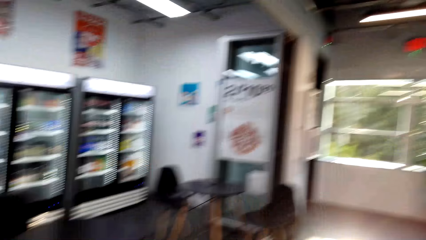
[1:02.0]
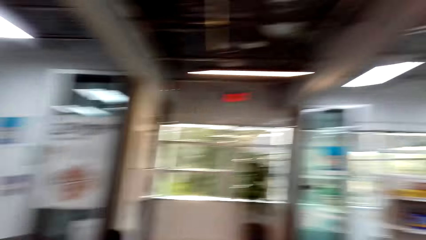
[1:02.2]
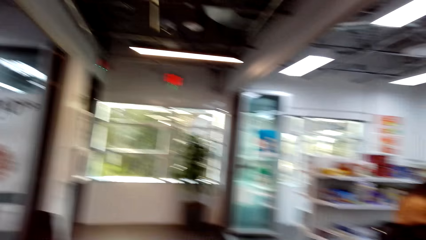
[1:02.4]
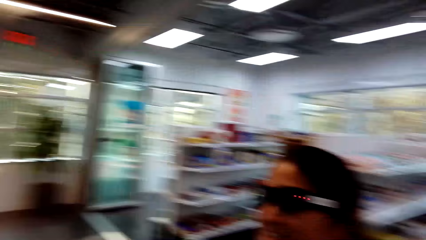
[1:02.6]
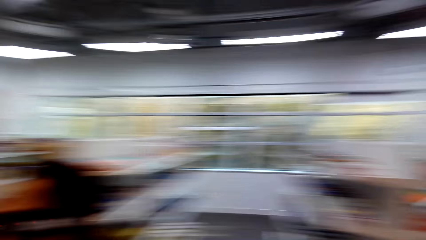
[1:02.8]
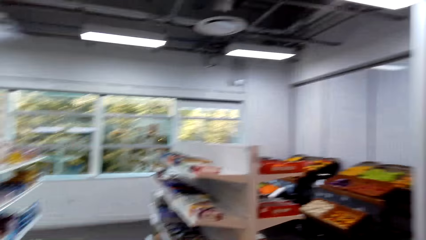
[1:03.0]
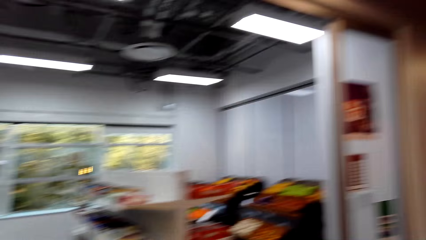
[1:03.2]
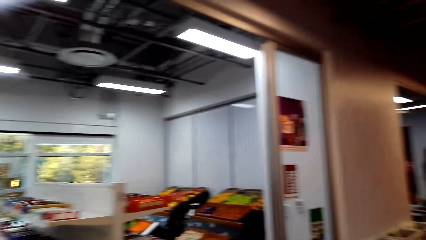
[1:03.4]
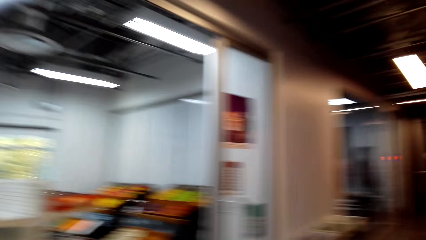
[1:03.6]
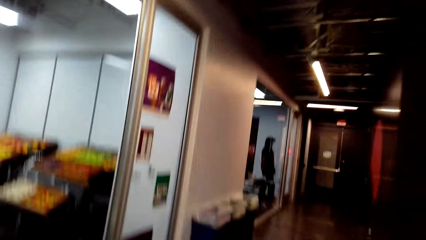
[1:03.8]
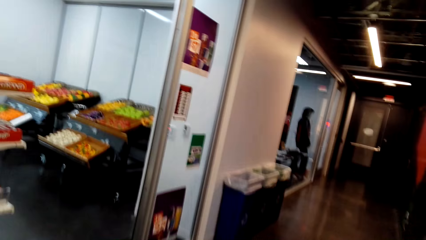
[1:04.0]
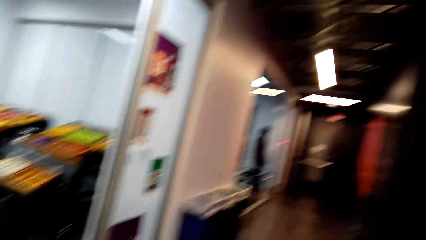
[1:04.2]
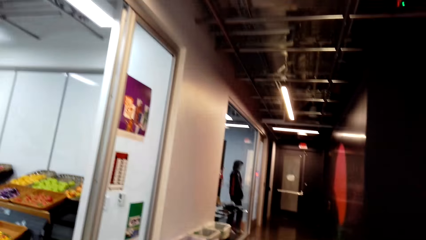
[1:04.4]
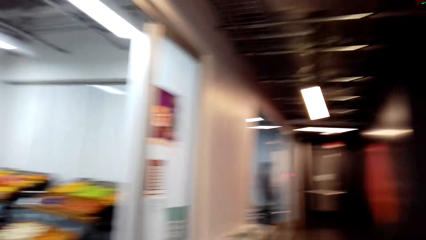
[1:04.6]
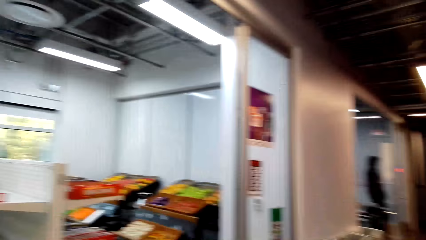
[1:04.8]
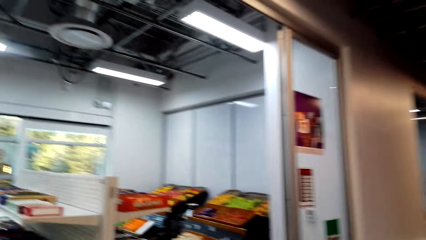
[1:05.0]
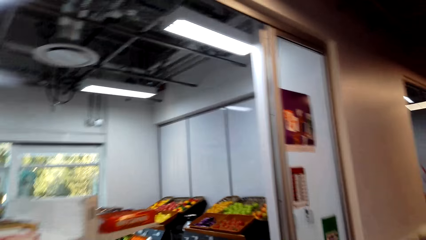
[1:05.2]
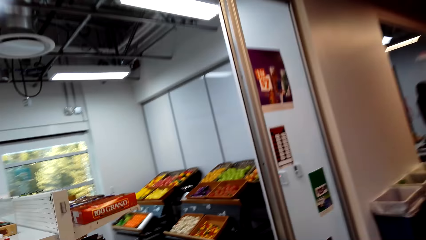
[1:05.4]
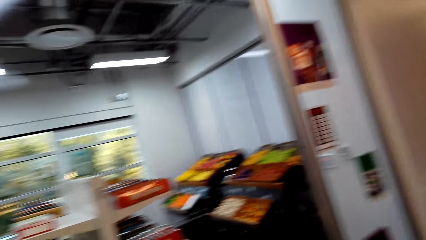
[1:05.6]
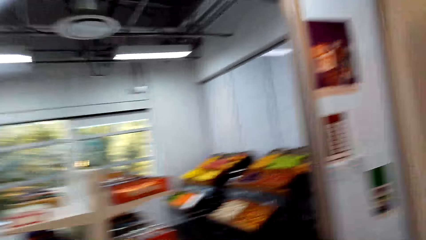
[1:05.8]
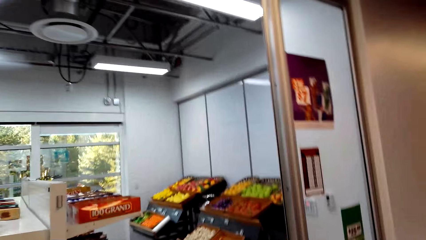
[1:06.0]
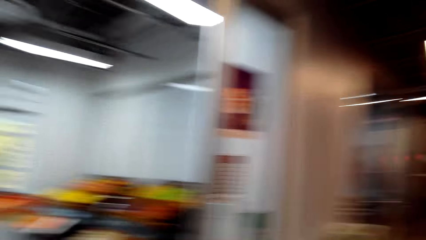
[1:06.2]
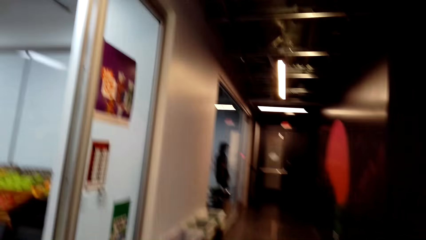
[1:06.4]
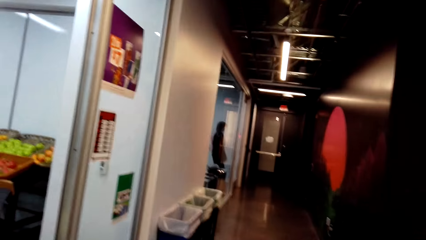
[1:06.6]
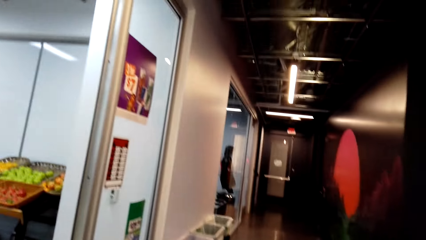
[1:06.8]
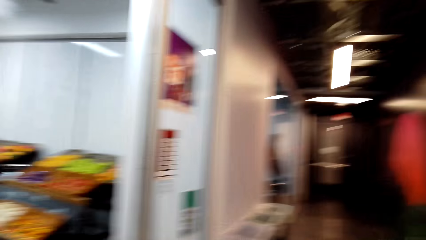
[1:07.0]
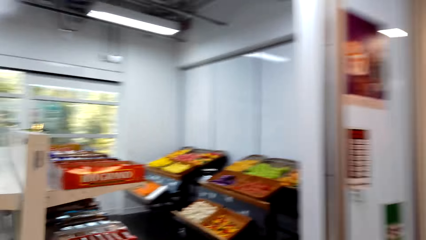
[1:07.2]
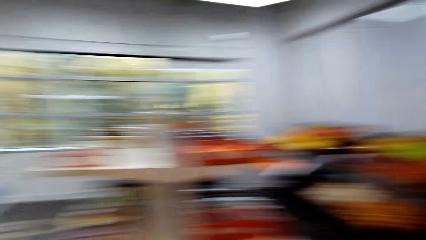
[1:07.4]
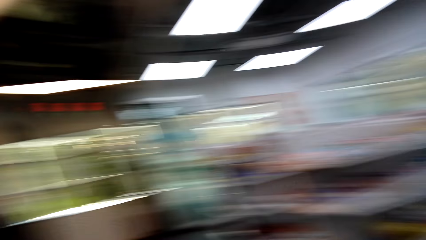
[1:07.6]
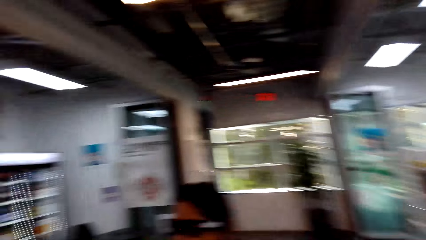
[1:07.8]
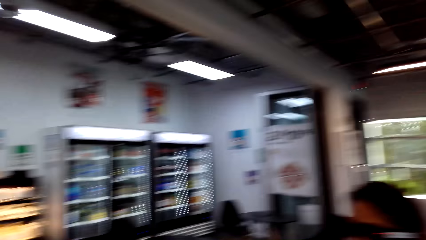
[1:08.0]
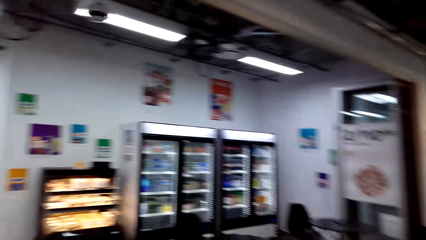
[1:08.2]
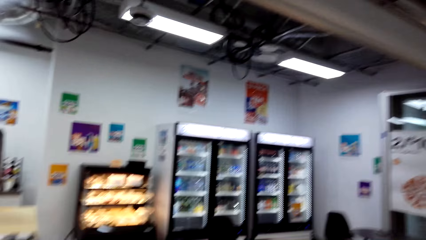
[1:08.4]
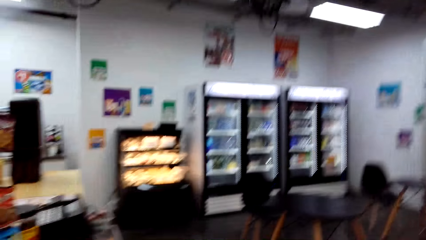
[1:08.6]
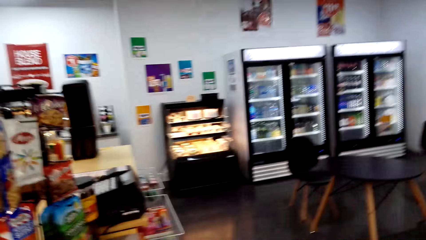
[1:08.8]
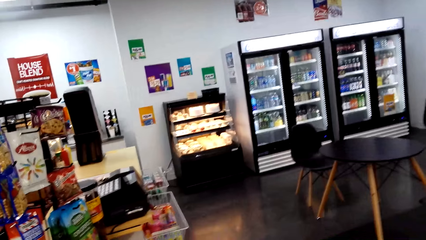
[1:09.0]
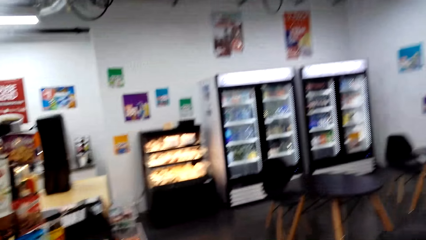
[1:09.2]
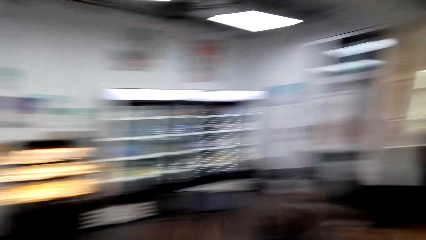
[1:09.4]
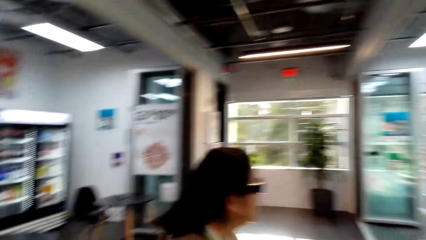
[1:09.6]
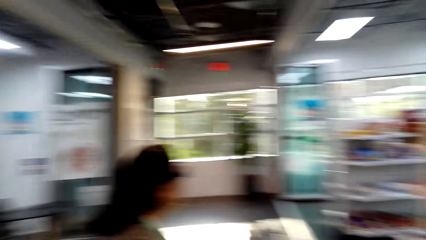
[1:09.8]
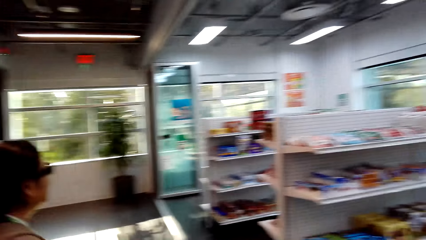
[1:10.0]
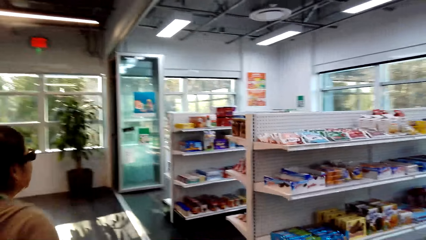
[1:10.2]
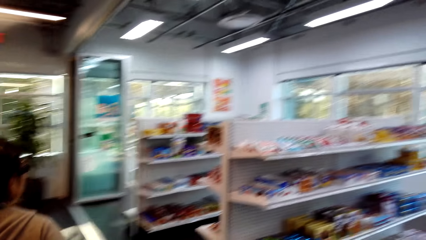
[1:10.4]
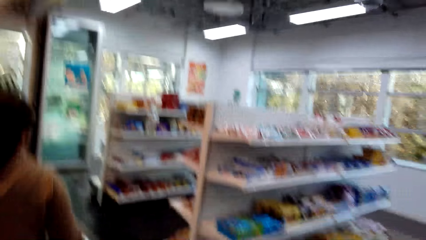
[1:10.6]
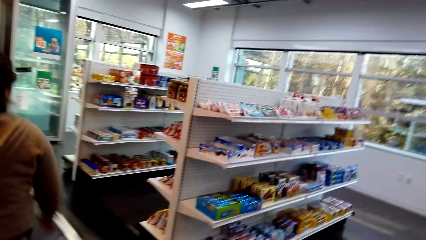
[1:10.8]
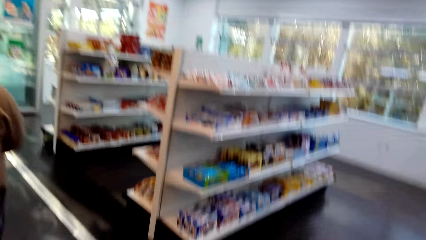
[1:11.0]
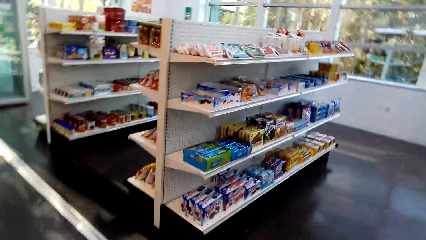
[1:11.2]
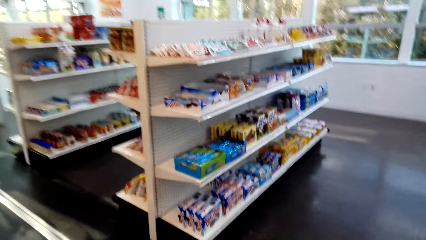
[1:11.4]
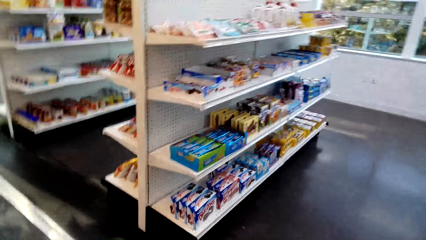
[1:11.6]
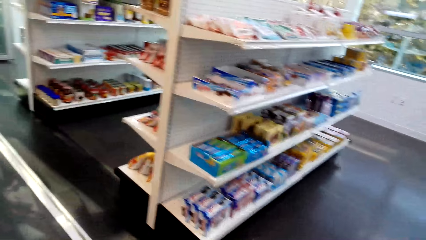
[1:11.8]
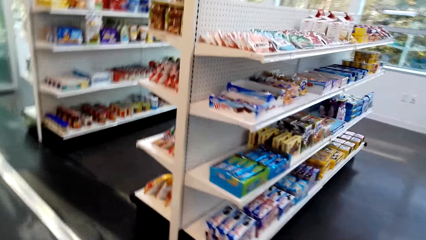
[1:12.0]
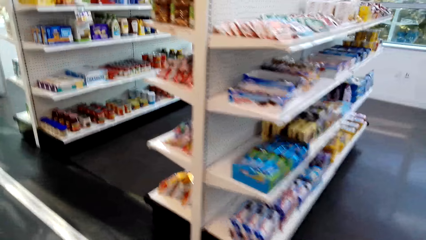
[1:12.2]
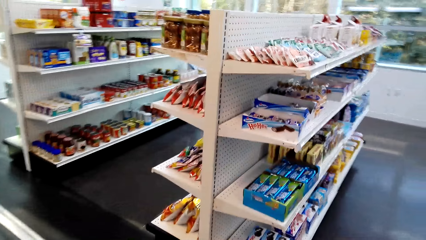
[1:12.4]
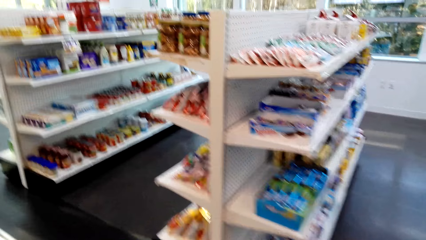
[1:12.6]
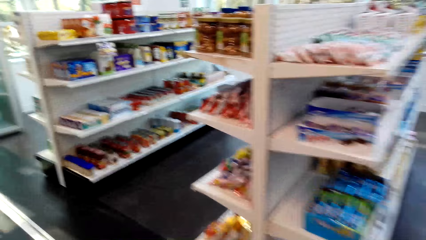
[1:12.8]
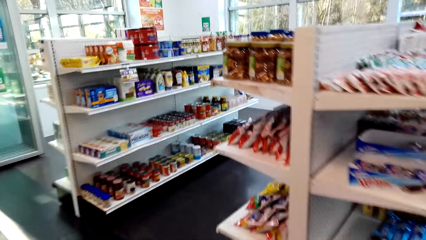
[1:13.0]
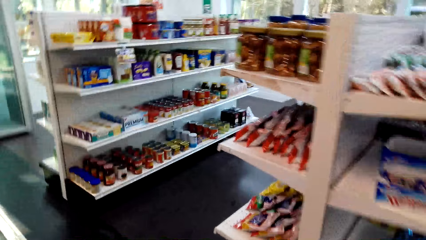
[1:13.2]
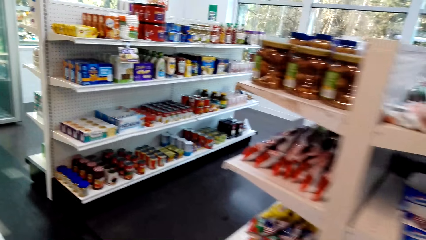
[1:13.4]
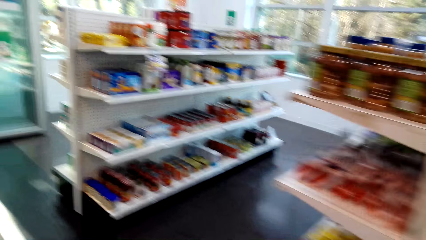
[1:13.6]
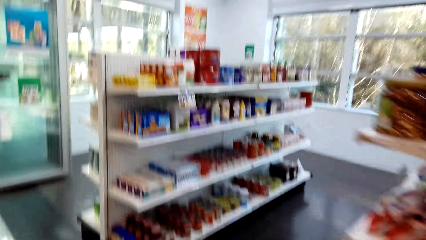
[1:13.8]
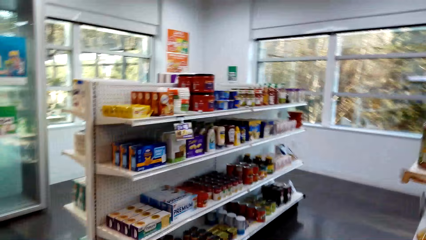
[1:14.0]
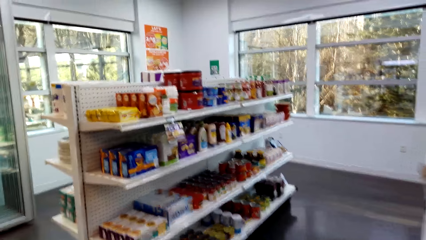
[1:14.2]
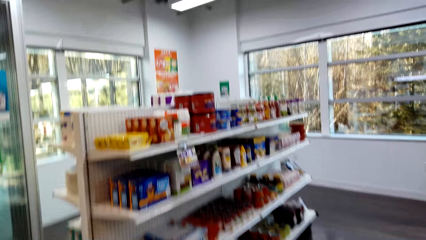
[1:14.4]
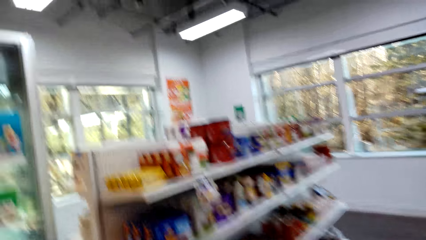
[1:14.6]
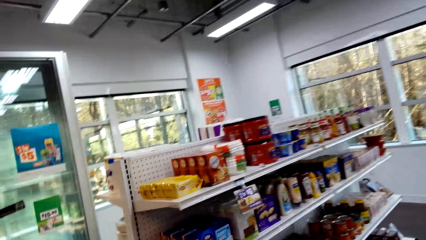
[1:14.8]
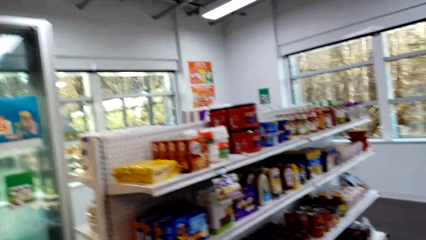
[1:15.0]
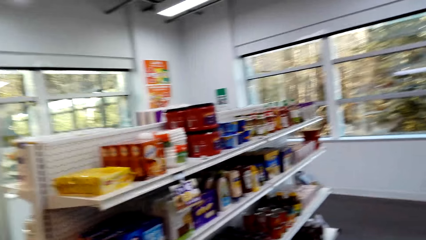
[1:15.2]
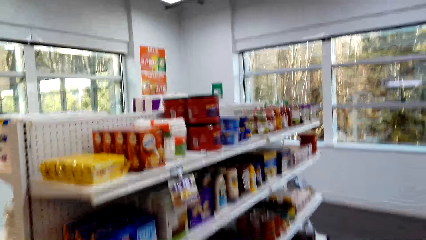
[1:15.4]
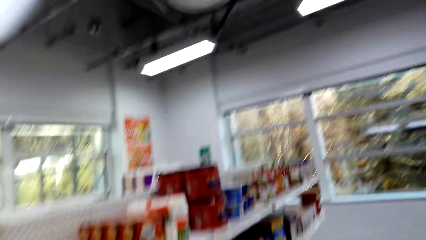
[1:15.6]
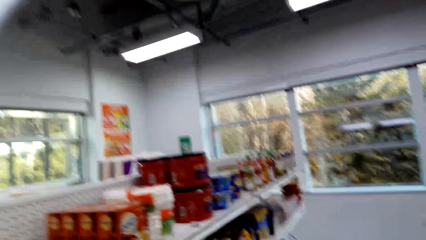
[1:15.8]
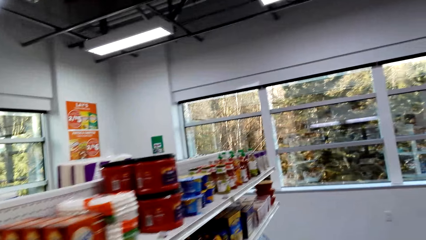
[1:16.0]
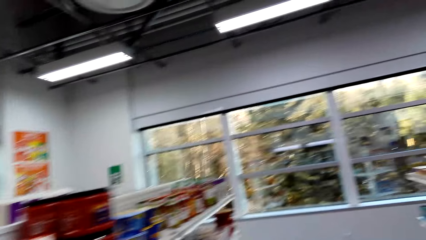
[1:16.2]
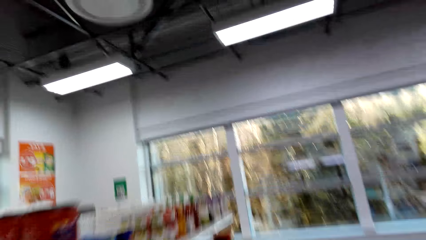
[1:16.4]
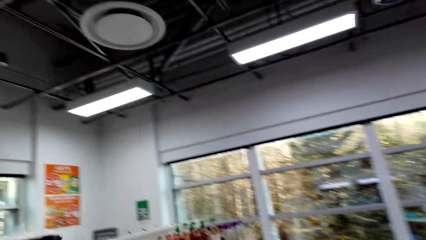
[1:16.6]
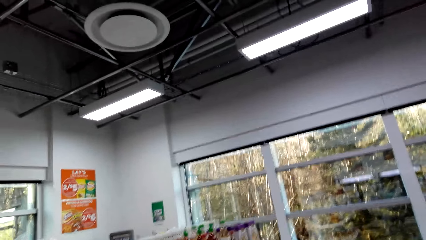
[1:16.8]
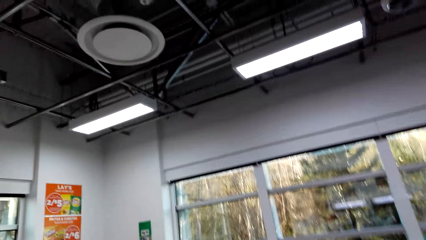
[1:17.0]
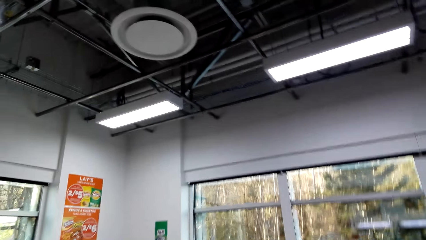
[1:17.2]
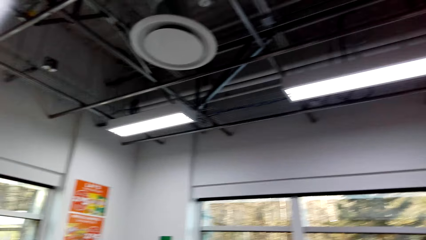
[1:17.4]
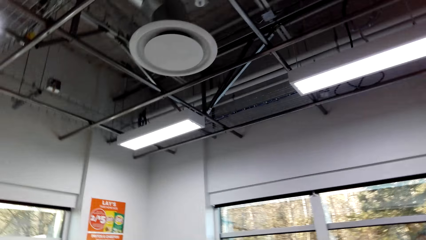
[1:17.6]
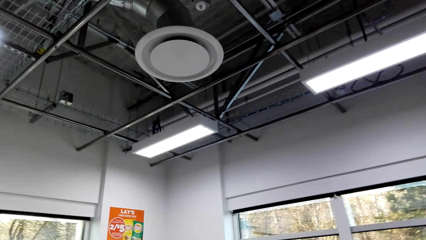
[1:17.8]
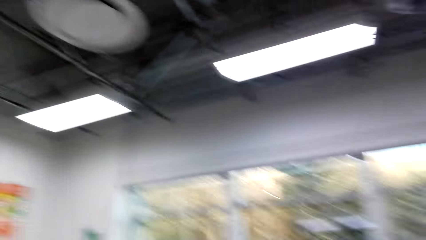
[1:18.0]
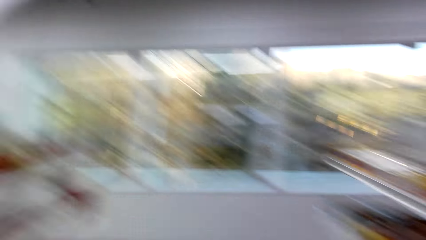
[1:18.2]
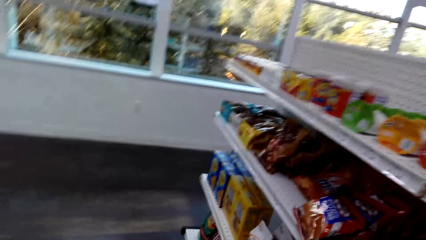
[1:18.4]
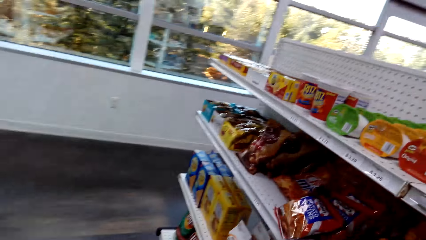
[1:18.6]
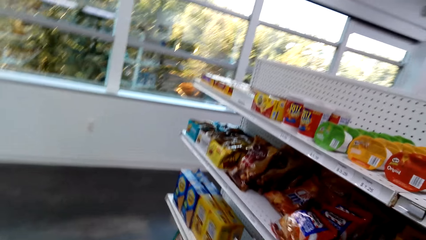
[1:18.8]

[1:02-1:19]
The camera wearer walks in the shop.
